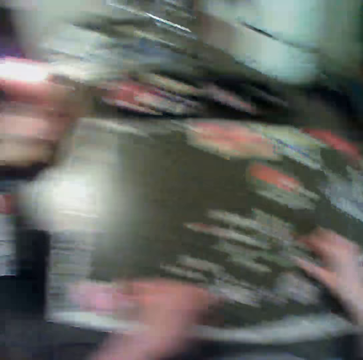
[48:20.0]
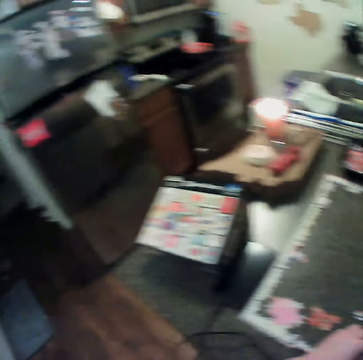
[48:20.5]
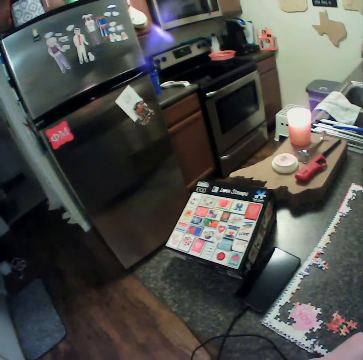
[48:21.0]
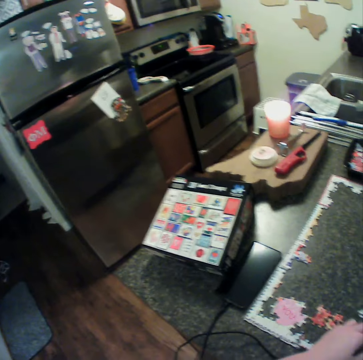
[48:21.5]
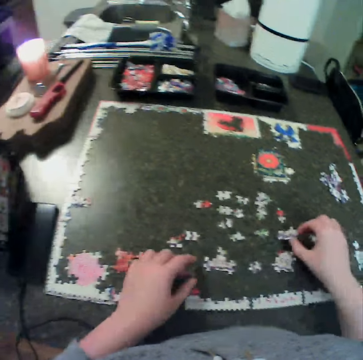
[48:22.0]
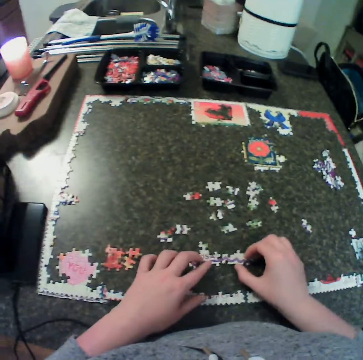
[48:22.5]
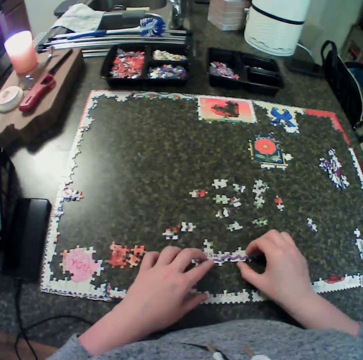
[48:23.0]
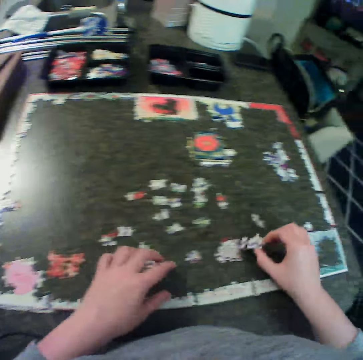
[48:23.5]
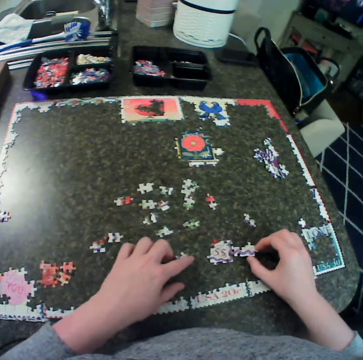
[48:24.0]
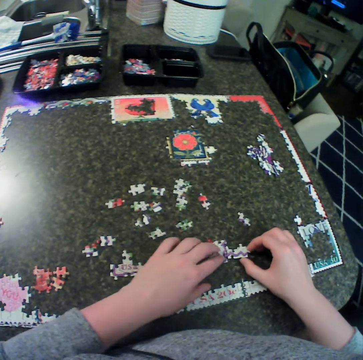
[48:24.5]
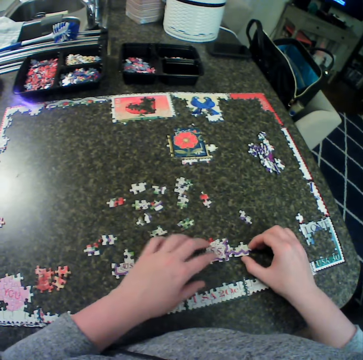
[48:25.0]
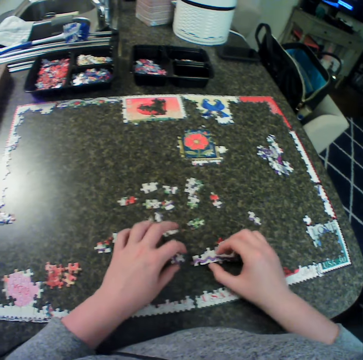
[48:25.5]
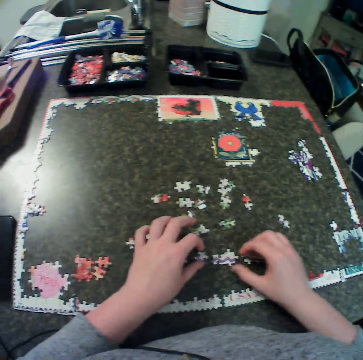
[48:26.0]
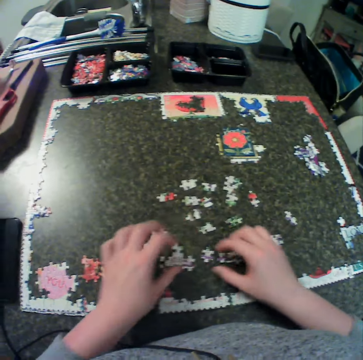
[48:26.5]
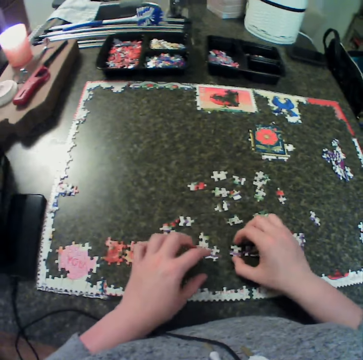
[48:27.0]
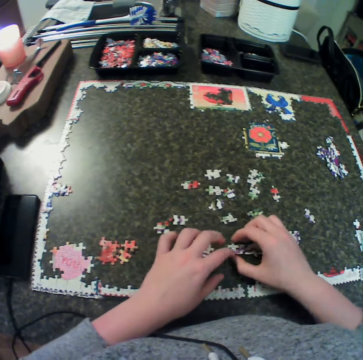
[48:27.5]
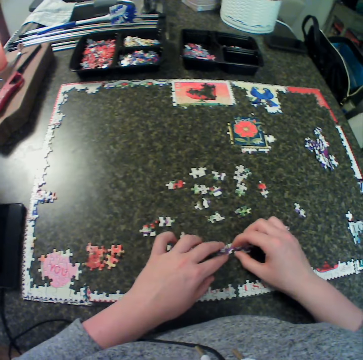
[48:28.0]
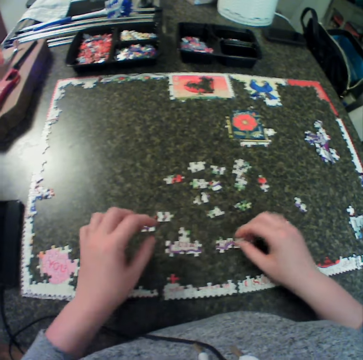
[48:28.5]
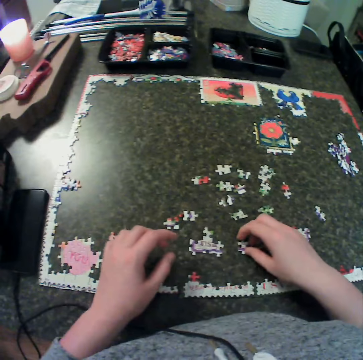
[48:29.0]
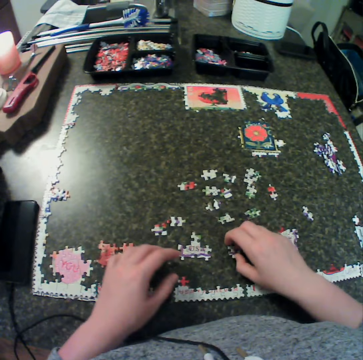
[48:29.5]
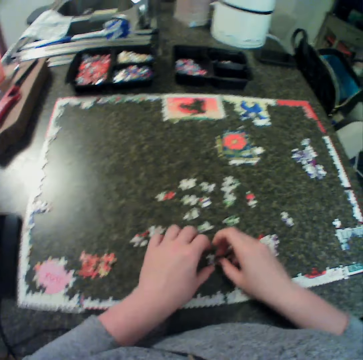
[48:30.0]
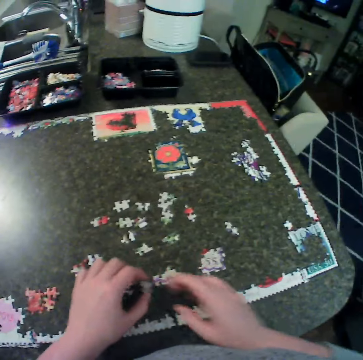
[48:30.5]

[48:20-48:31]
The camera wearer puts down the craft material. They look at the left side. They move the craft material on the table. They fix some puzzle together.

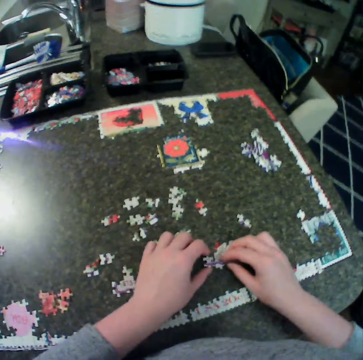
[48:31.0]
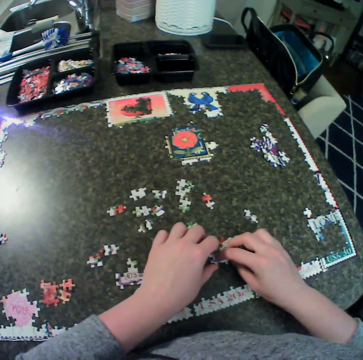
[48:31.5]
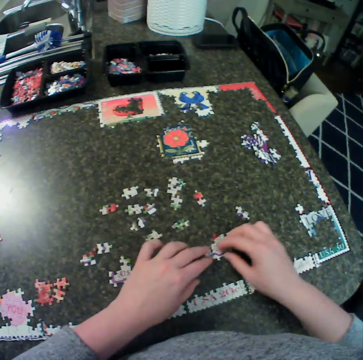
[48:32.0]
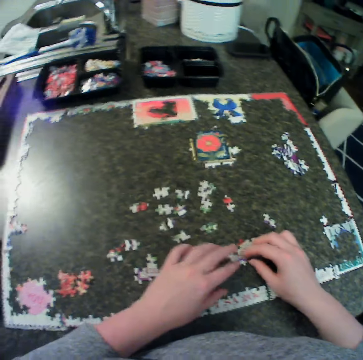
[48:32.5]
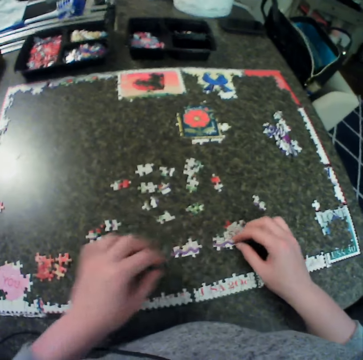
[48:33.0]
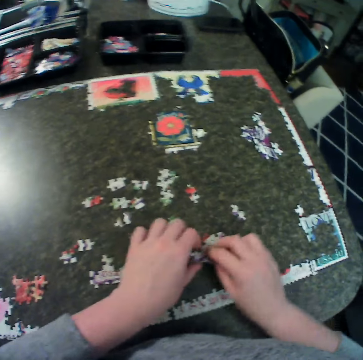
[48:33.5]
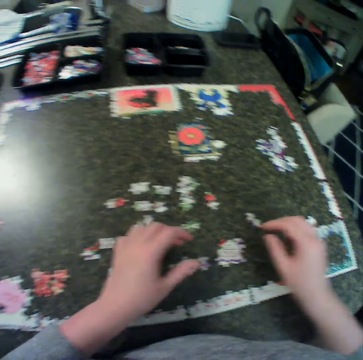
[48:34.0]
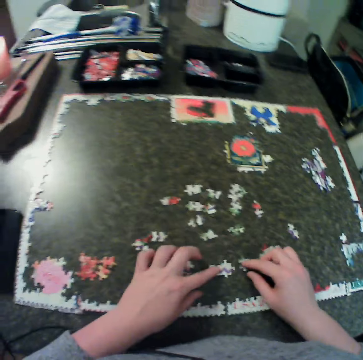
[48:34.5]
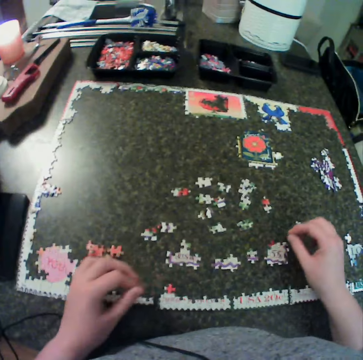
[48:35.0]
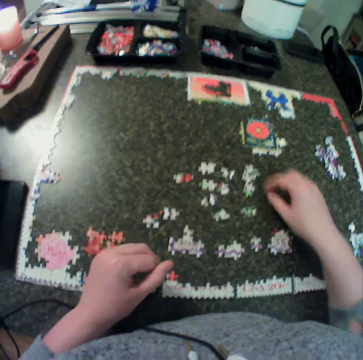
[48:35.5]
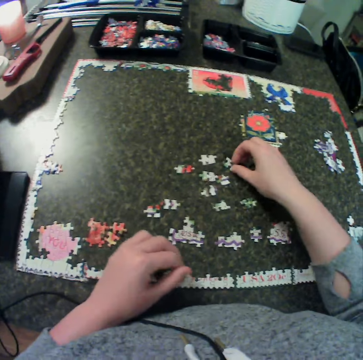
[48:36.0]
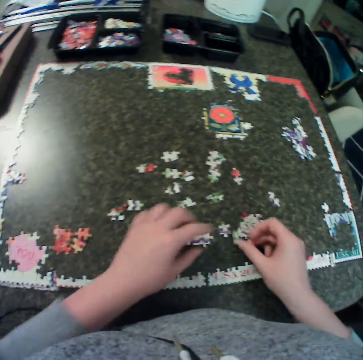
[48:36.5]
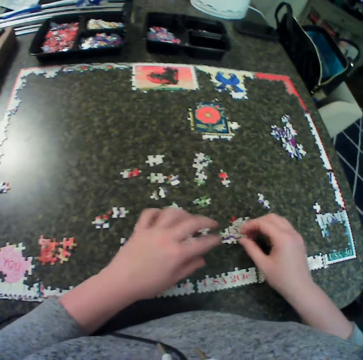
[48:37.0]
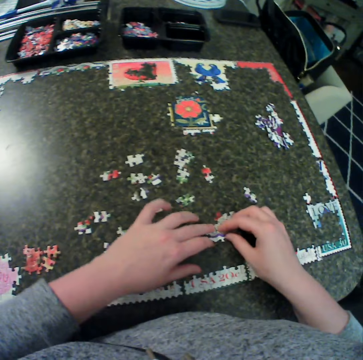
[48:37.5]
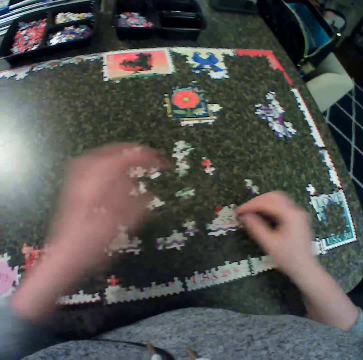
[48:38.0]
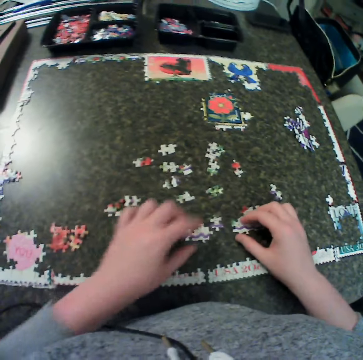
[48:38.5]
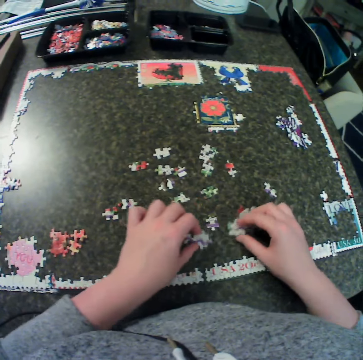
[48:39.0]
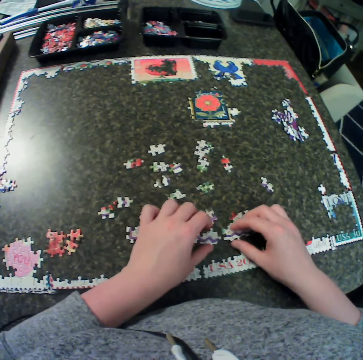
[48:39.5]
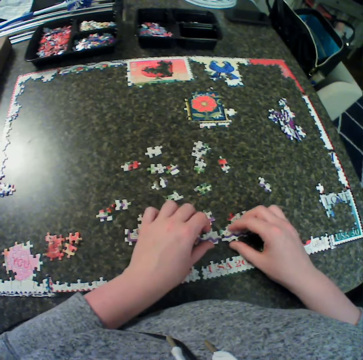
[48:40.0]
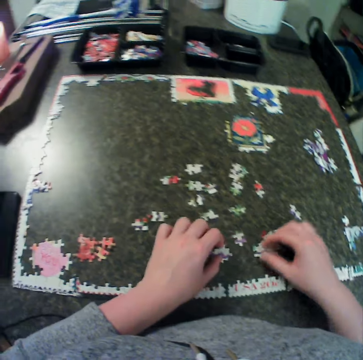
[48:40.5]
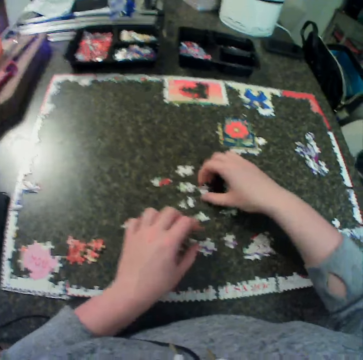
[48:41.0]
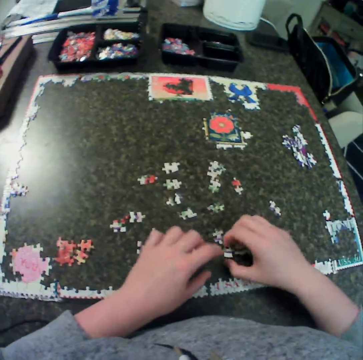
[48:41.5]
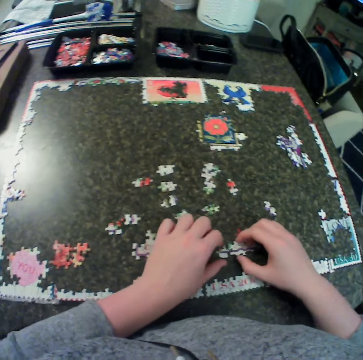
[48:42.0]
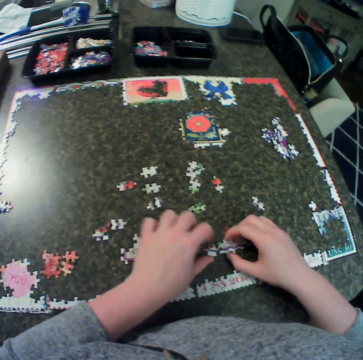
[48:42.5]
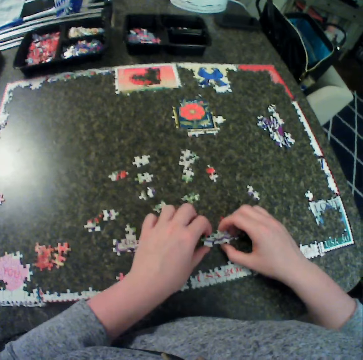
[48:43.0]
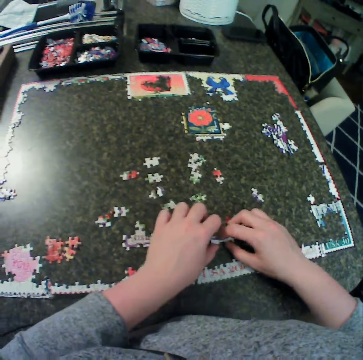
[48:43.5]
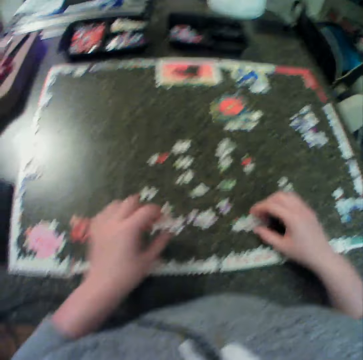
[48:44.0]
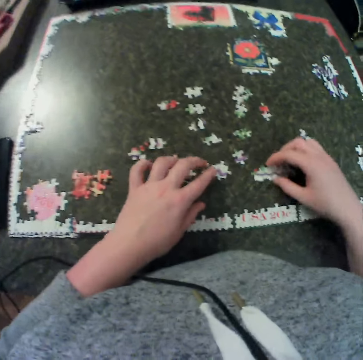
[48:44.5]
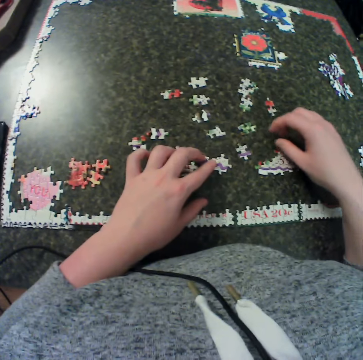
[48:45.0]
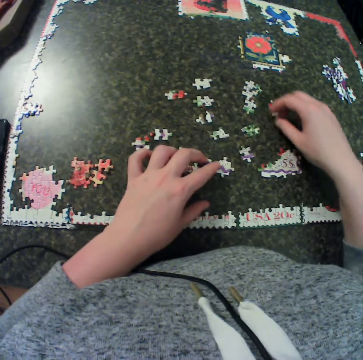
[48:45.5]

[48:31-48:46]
The camera wearer fixes the craft material on the table. They move the craft material on the table. They pick up a piece from the table. They fix the craft material on the table. They pick up a piece from the table. They fix the craft material on the table.

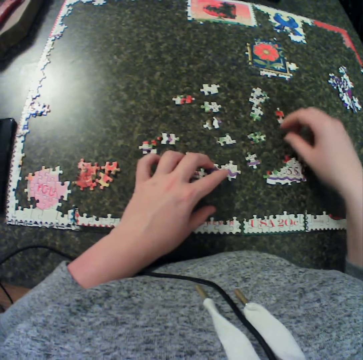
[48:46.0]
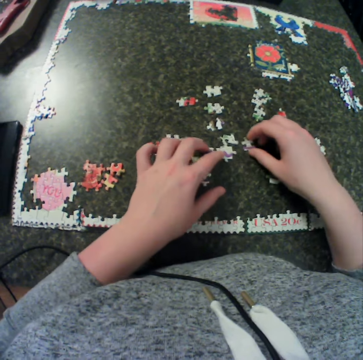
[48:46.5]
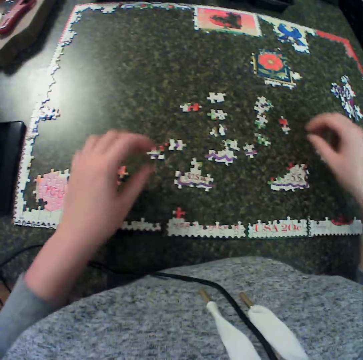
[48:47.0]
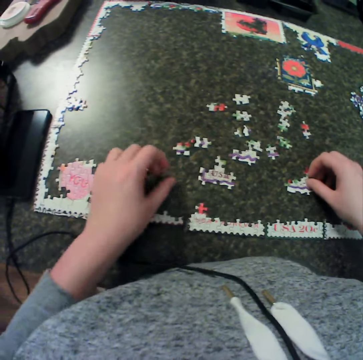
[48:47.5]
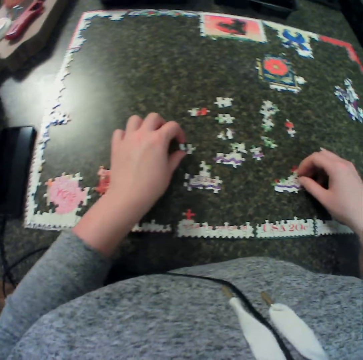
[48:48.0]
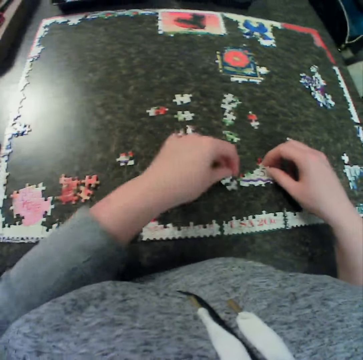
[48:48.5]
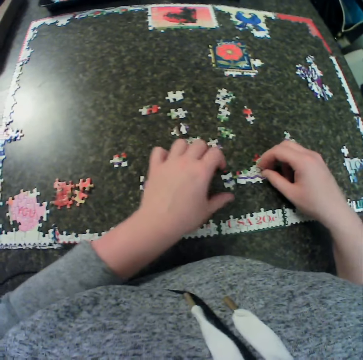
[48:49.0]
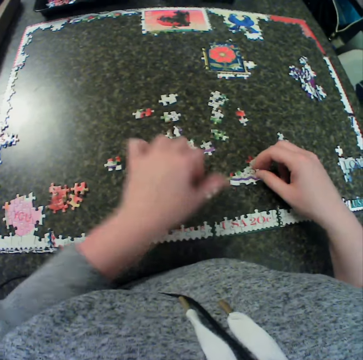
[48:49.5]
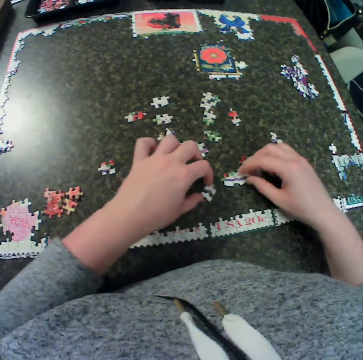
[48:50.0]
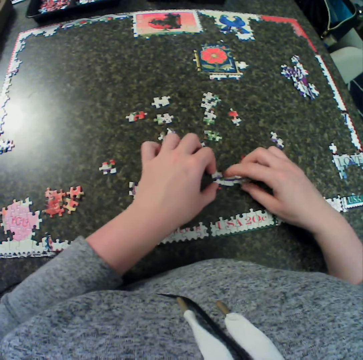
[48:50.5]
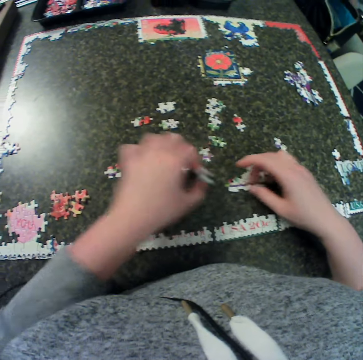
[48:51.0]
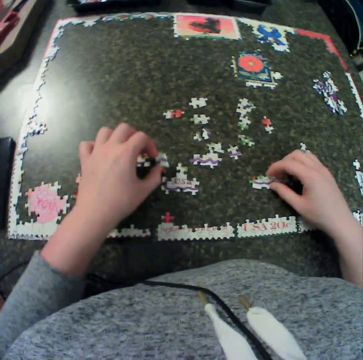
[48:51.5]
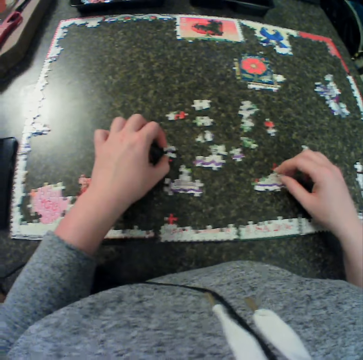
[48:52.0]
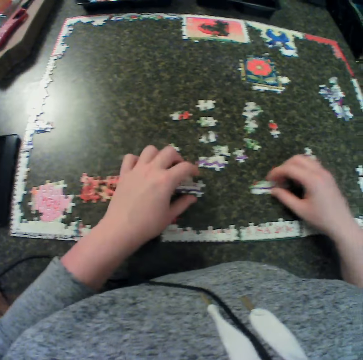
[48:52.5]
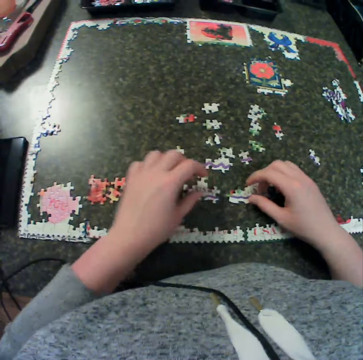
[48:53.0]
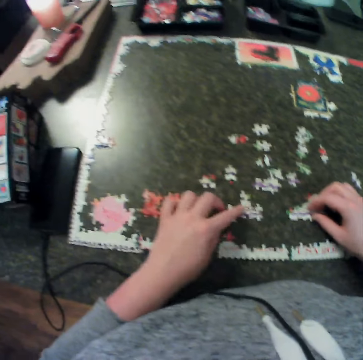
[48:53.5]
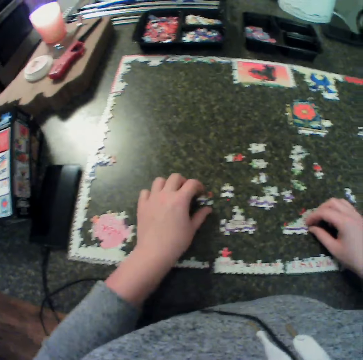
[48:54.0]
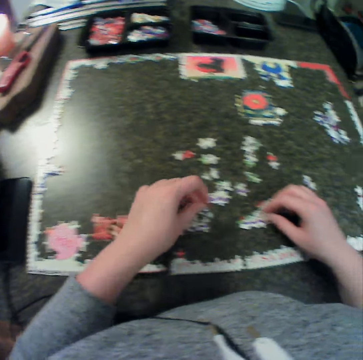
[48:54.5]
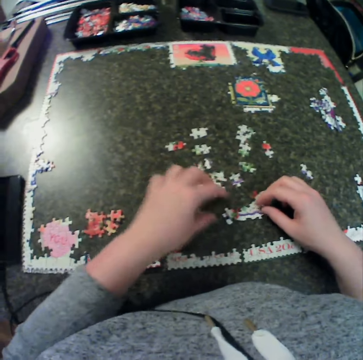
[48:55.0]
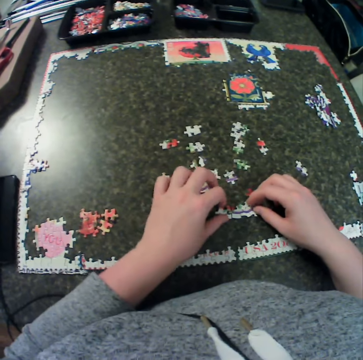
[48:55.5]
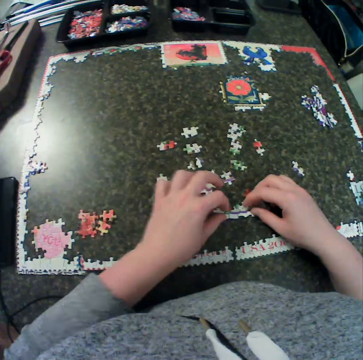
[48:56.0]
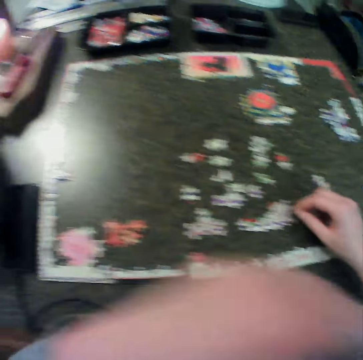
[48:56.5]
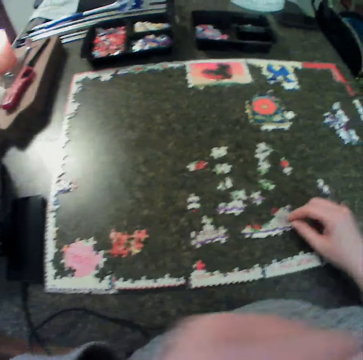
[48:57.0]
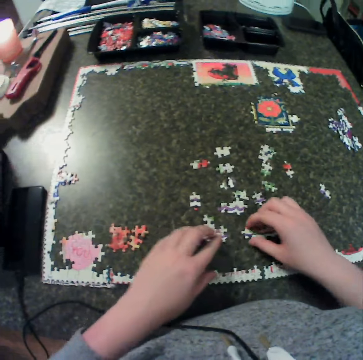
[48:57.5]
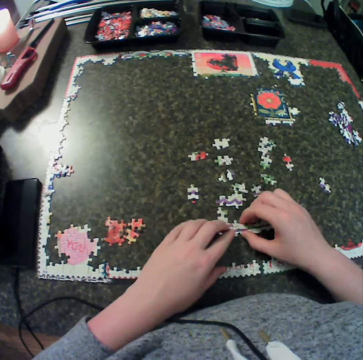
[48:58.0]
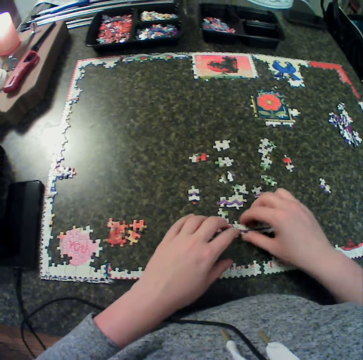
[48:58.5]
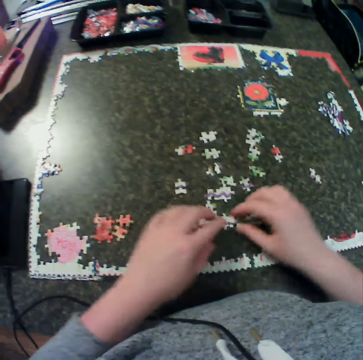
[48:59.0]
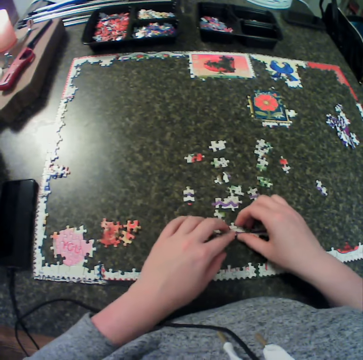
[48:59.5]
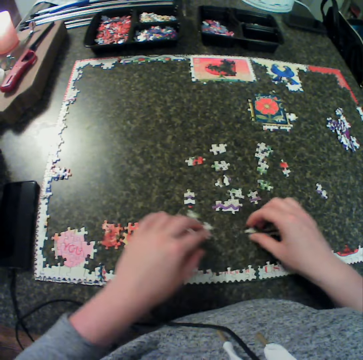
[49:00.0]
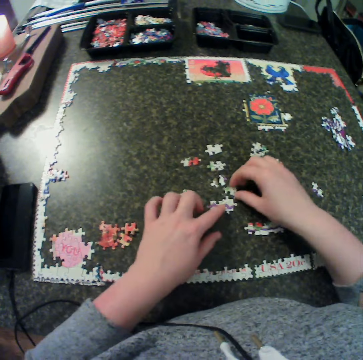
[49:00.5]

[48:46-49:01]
The camera wearer moves the craft material on the table. They fix some puzzle together. They put the craft material down. They move the craft material on the table. They pick up a piece from the table. They move a hand to the face. They fix the craft material on the table.
